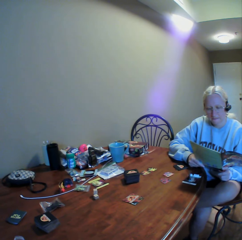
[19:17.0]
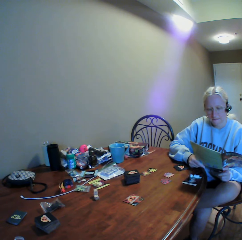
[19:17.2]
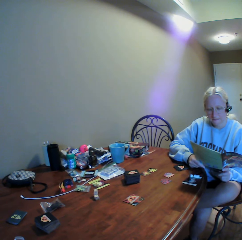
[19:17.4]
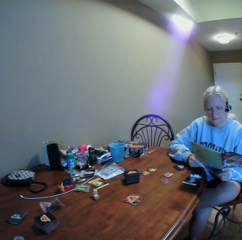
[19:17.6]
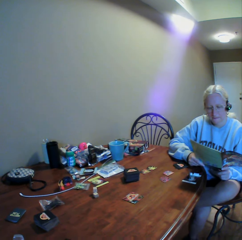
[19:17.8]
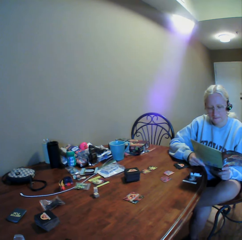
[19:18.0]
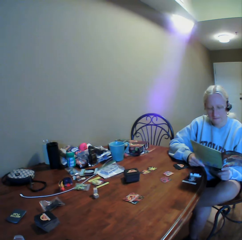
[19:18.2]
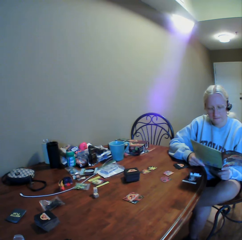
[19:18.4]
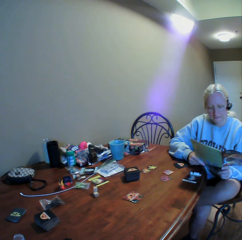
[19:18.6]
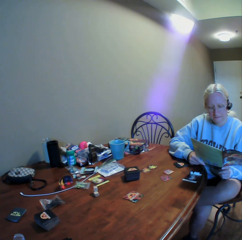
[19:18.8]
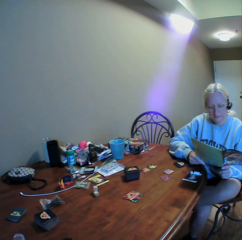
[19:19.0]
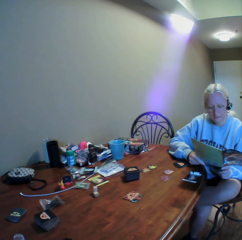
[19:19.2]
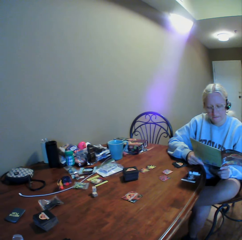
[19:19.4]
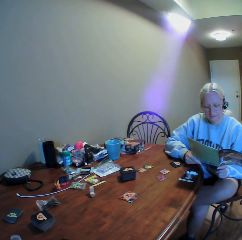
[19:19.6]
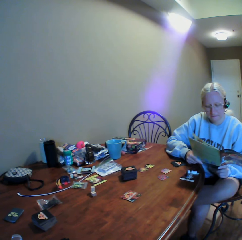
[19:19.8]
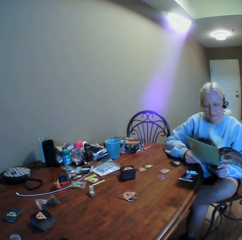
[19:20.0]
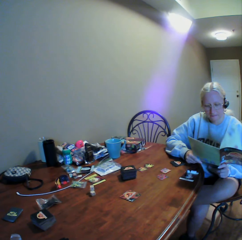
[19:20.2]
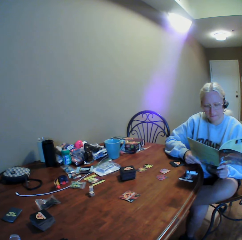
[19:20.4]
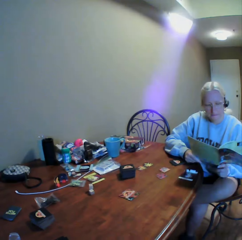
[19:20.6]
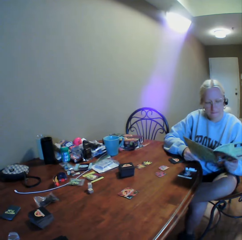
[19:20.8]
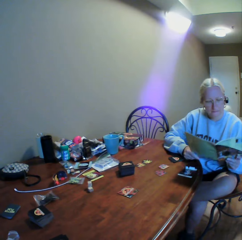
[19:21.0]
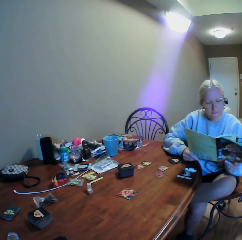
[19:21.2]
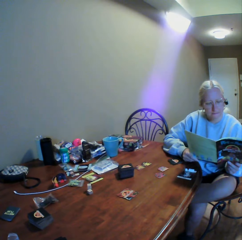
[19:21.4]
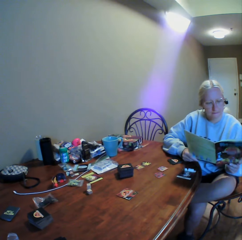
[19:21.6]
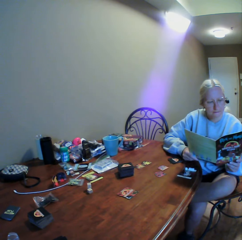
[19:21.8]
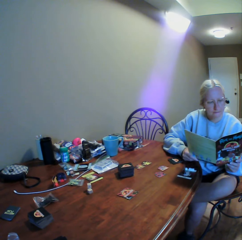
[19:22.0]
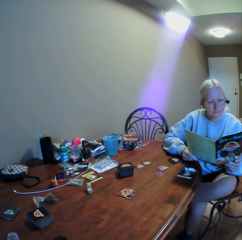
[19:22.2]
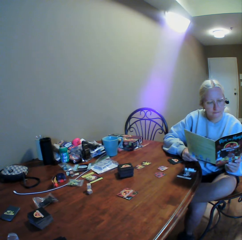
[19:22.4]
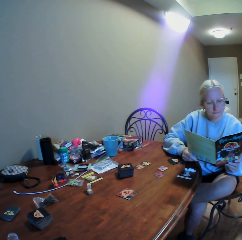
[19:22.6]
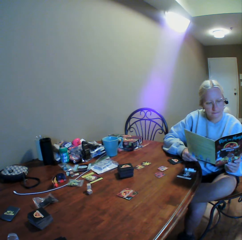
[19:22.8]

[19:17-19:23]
A woman reads the book.

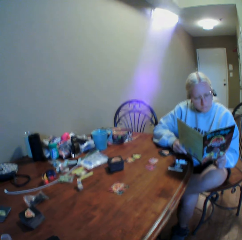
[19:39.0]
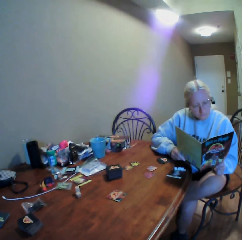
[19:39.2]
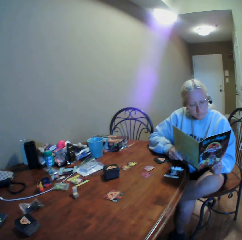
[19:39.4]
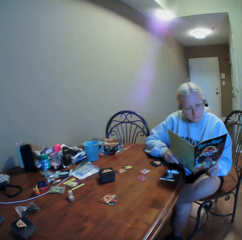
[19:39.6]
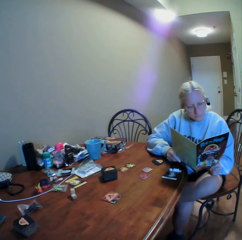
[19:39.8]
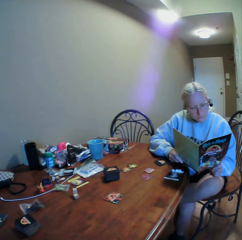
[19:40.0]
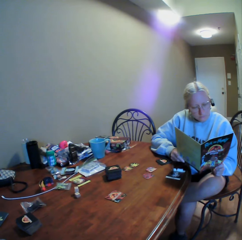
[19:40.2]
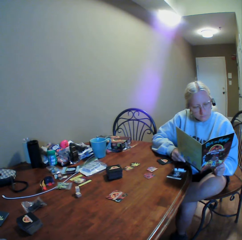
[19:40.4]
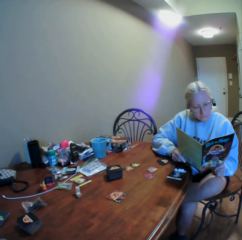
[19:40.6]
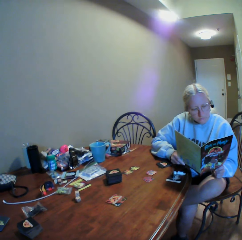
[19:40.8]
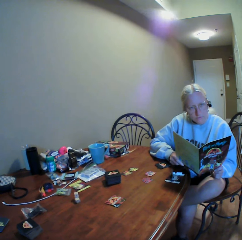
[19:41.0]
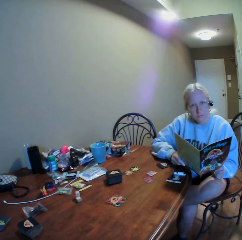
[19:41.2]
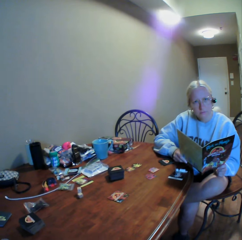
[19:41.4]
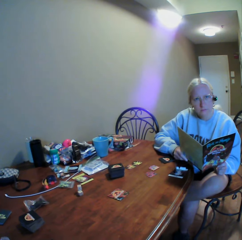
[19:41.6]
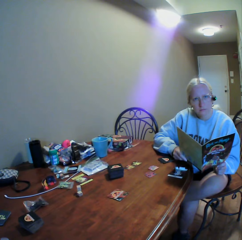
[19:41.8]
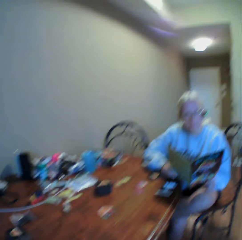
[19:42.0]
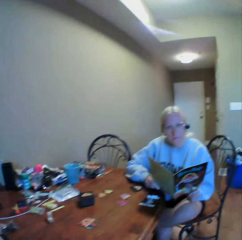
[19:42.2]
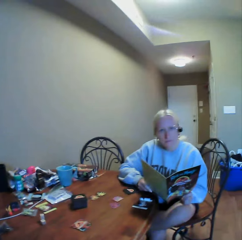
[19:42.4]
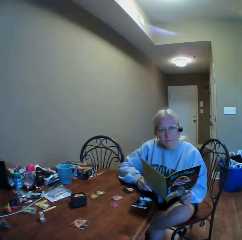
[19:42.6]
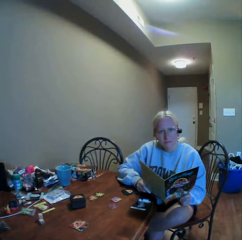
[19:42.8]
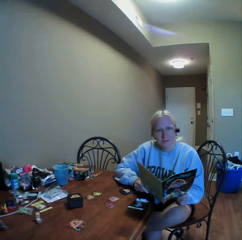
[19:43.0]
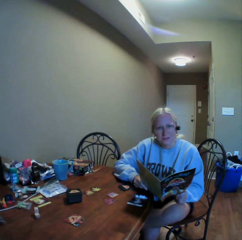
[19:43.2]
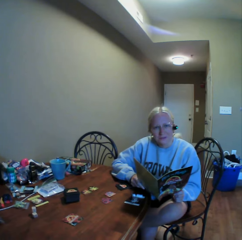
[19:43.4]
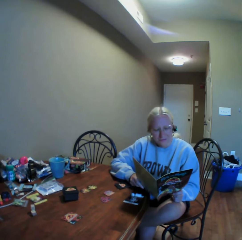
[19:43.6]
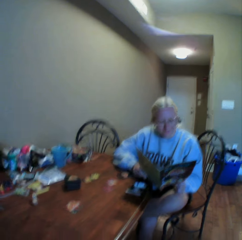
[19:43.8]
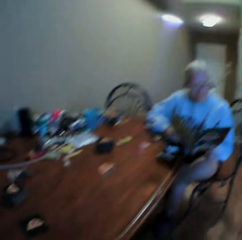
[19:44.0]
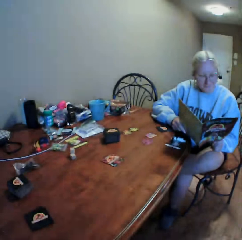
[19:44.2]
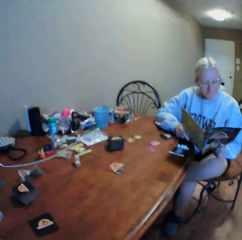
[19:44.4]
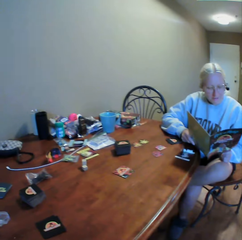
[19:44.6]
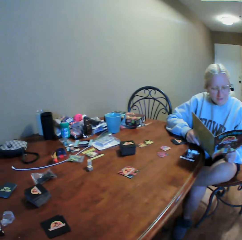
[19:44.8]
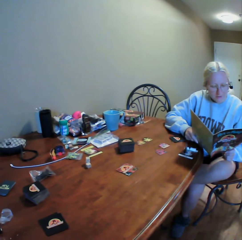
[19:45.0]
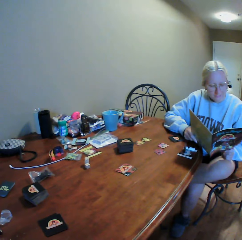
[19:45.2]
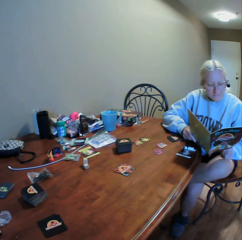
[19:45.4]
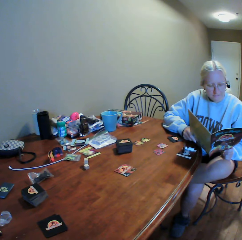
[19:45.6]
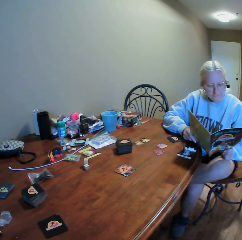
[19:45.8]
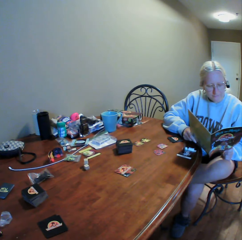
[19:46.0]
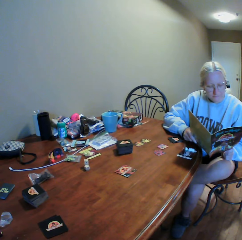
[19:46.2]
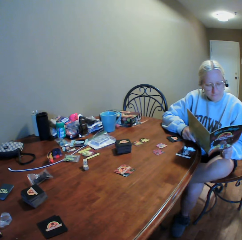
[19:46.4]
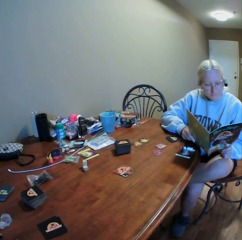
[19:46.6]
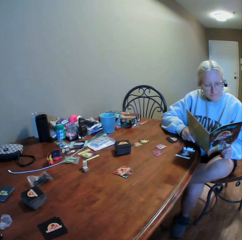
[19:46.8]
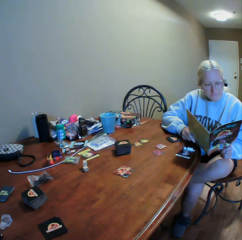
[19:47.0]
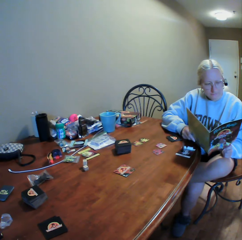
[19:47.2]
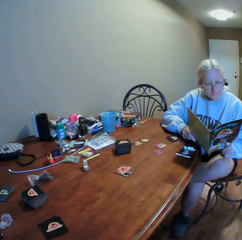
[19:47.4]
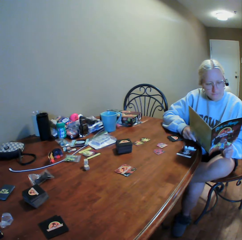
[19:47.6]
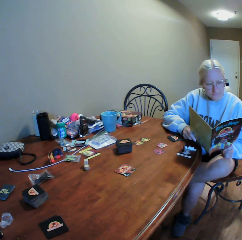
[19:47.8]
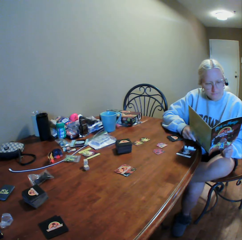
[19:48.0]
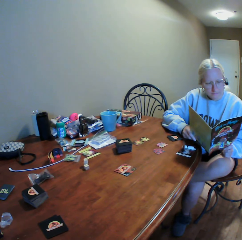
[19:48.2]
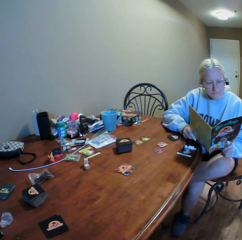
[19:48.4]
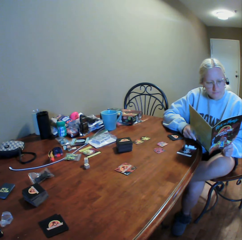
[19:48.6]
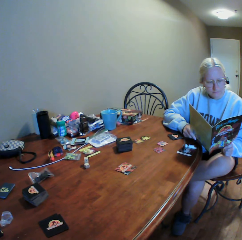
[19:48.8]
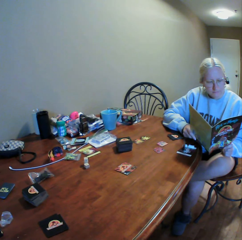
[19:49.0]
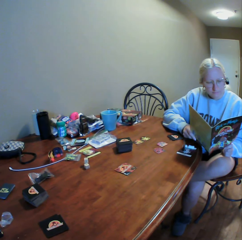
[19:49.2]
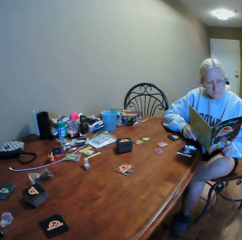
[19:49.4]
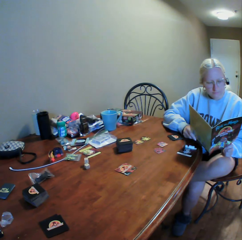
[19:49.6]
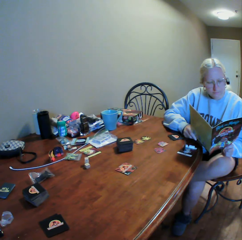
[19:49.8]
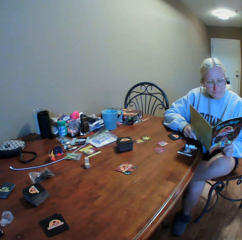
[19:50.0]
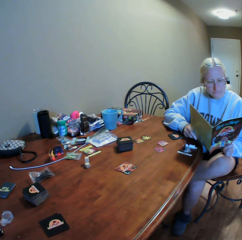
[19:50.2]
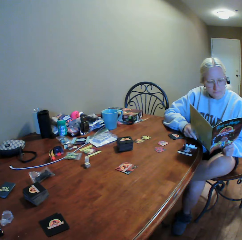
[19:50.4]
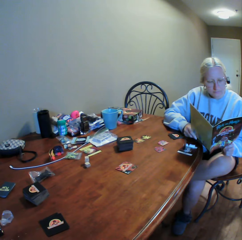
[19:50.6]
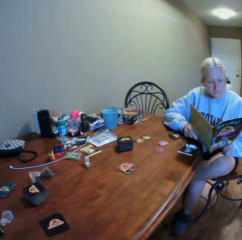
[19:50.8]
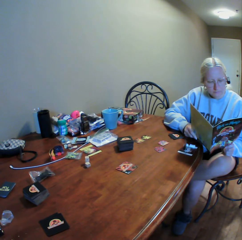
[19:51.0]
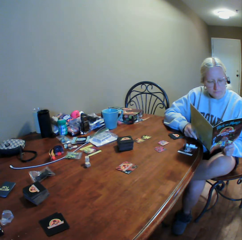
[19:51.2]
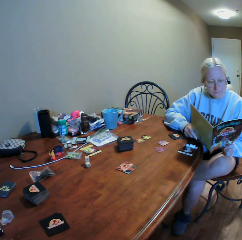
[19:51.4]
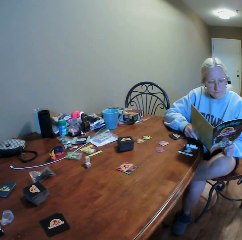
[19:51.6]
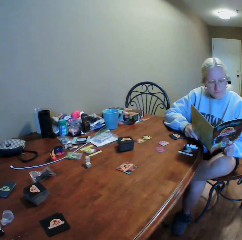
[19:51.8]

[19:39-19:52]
The camera wearer interacts with a woman. The woman stares at the camera wearer and reads the magazine.

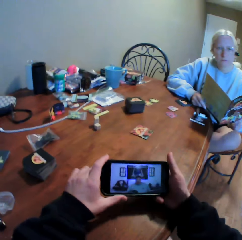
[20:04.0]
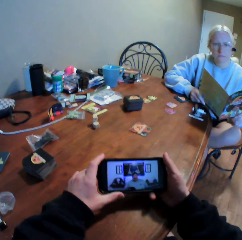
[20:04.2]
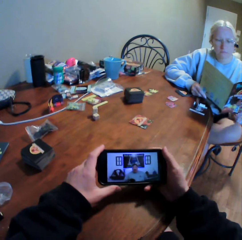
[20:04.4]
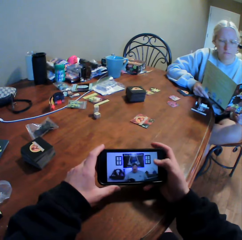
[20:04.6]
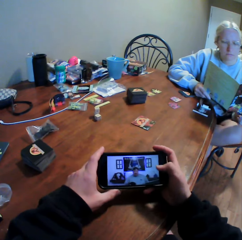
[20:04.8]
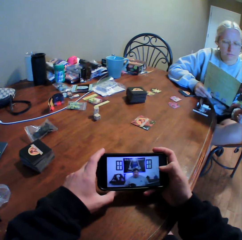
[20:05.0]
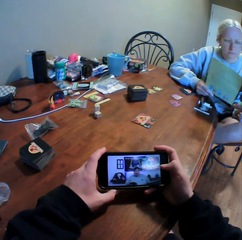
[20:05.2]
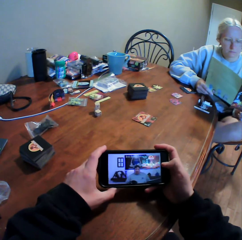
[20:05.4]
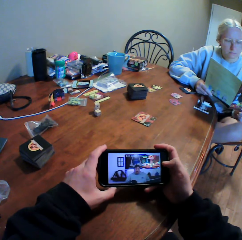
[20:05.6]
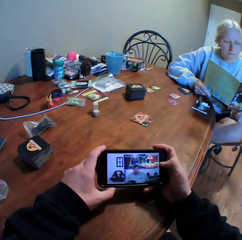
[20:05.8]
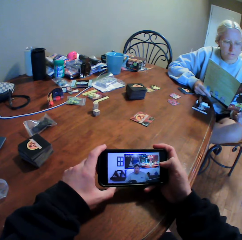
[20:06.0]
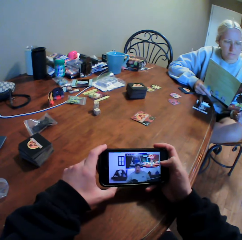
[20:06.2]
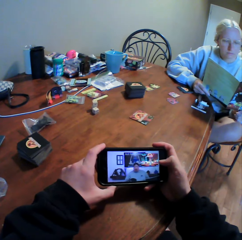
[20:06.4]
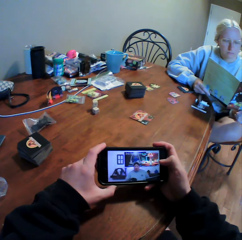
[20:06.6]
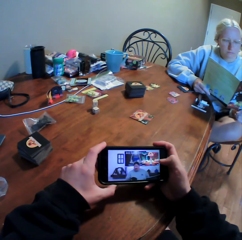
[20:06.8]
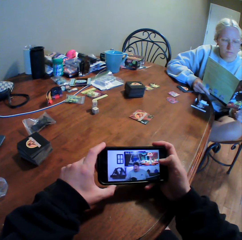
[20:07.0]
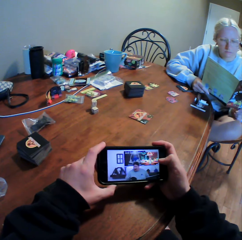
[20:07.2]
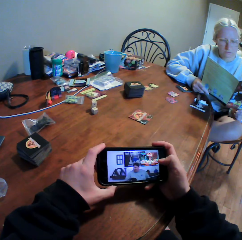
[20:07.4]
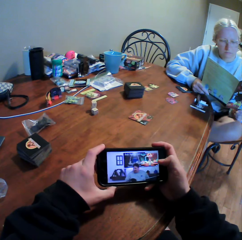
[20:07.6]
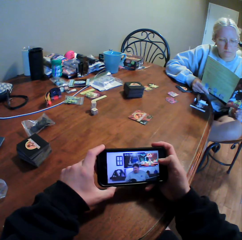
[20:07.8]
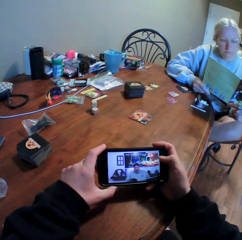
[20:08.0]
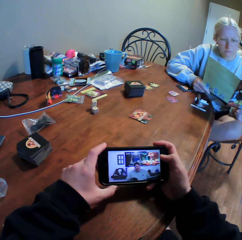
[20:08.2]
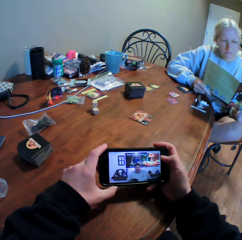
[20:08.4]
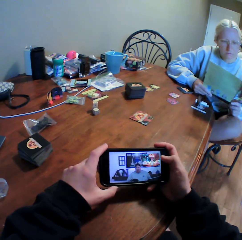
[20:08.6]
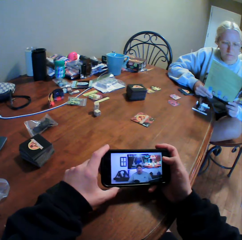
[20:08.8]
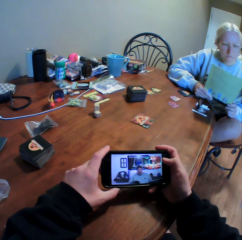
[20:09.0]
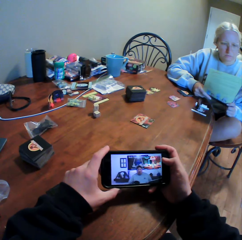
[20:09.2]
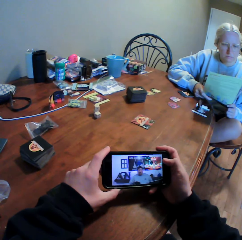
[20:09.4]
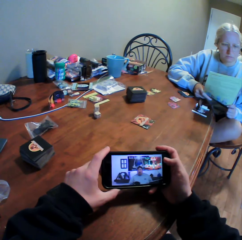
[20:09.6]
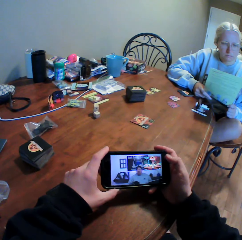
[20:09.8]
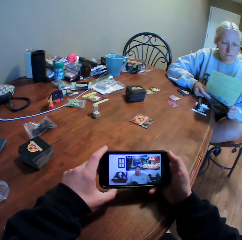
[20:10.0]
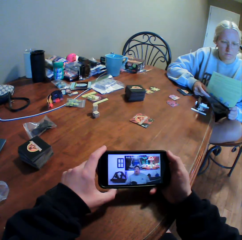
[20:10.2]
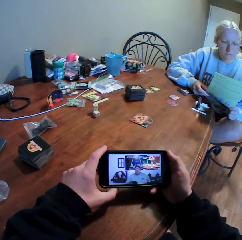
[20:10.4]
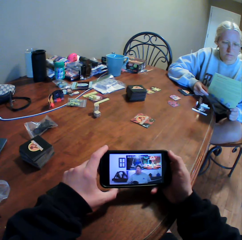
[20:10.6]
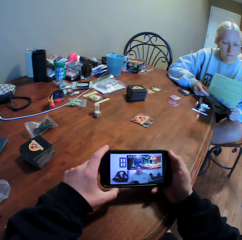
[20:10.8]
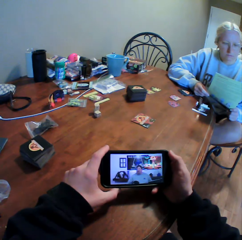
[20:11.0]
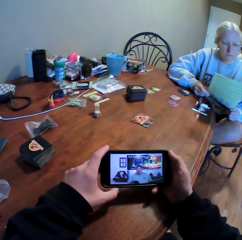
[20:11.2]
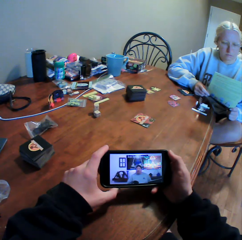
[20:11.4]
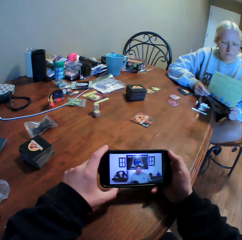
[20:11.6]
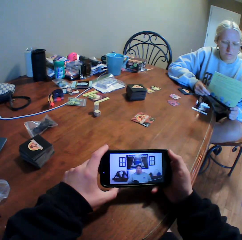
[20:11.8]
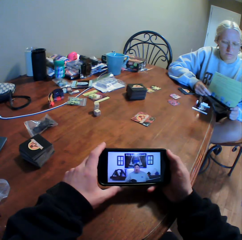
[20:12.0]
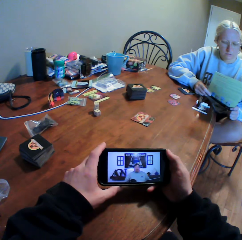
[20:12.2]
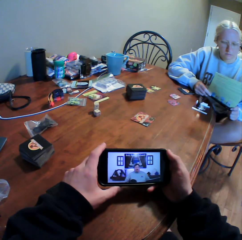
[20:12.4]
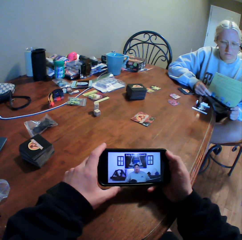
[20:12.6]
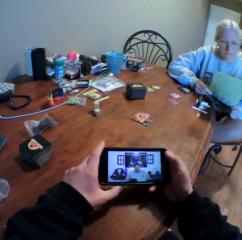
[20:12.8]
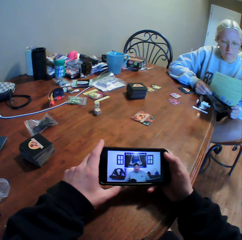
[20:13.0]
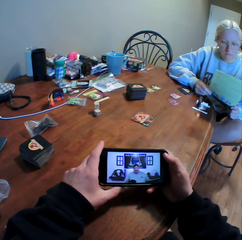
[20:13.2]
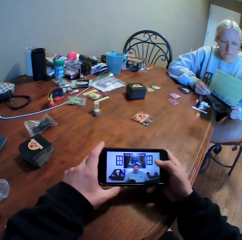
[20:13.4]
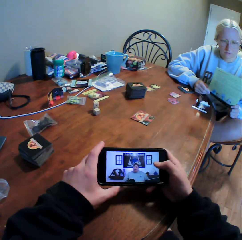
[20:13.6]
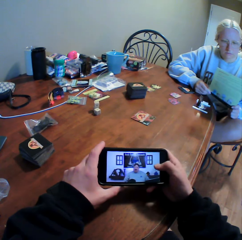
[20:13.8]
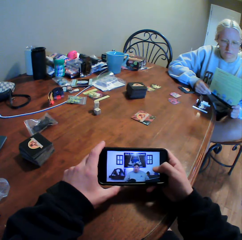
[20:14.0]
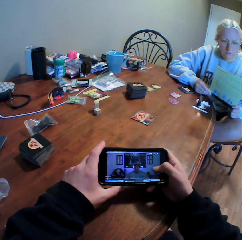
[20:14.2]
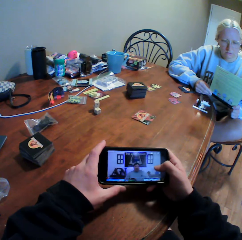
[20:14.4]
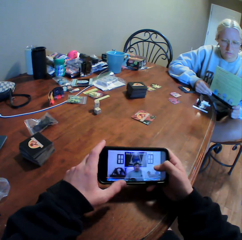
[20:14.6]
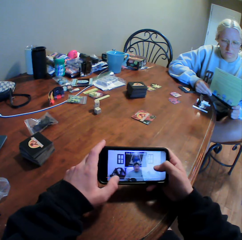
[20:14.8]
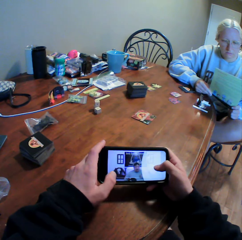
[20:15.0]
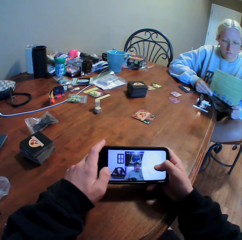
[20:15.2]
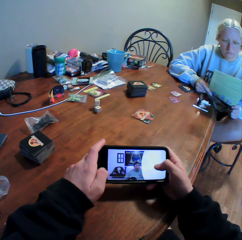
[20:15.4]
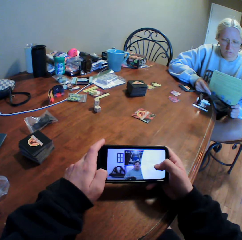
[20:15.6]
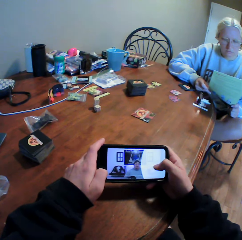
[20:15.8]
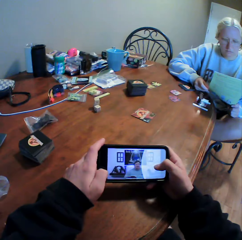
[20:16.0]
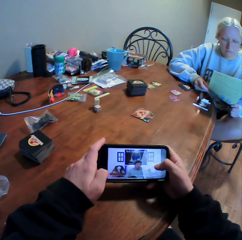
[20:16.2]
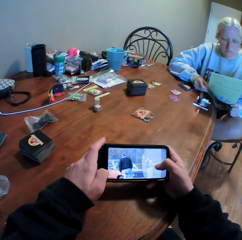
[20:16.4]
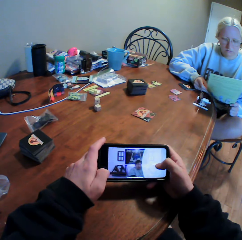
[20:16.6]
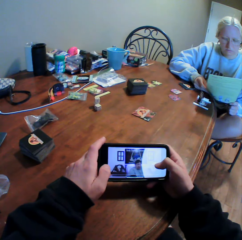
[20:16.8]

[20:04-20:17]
The camera wearer uses the phone. They hold the phone on the table with both hands. They click in the phone. They watch the video in the phone. They operate the phone on the table.
